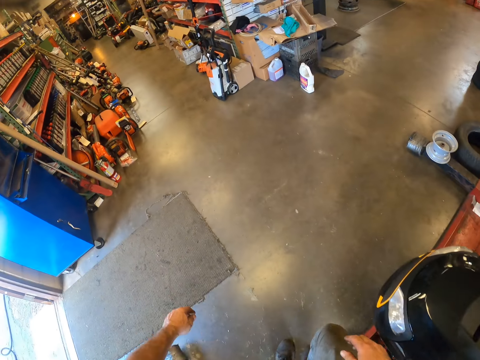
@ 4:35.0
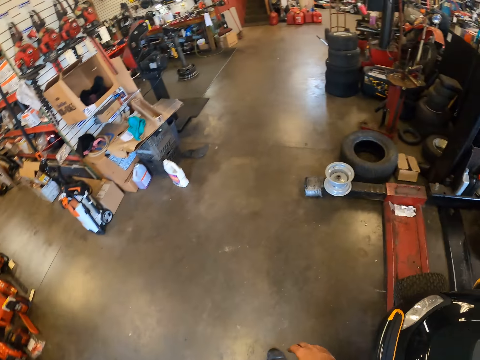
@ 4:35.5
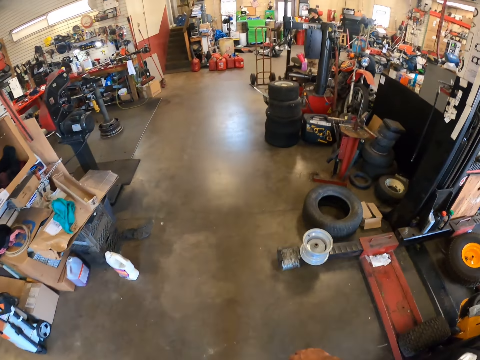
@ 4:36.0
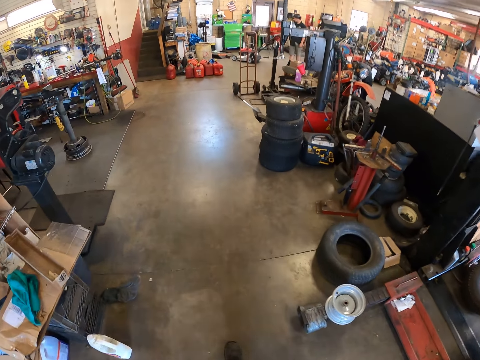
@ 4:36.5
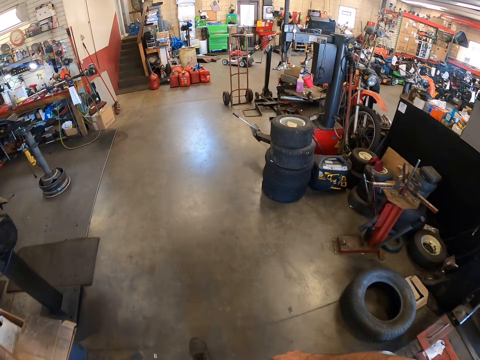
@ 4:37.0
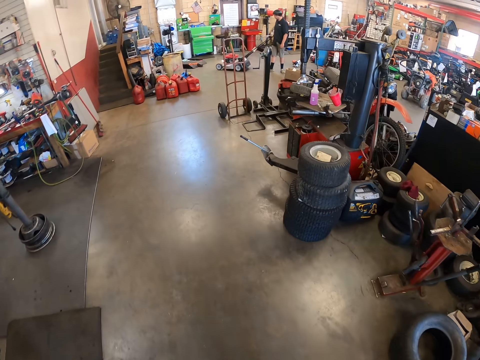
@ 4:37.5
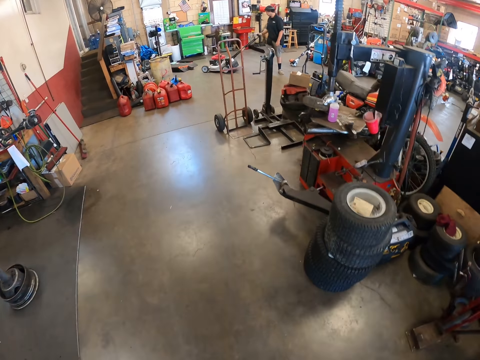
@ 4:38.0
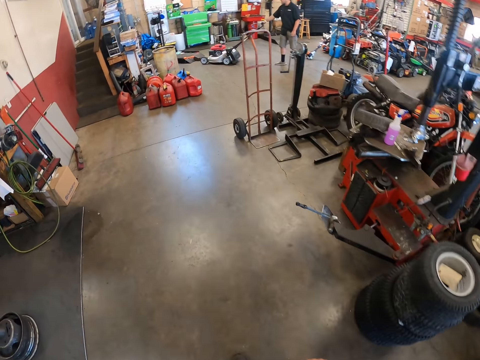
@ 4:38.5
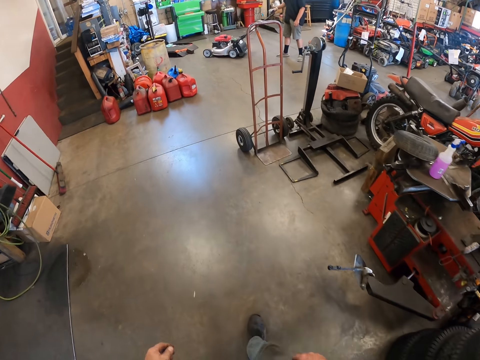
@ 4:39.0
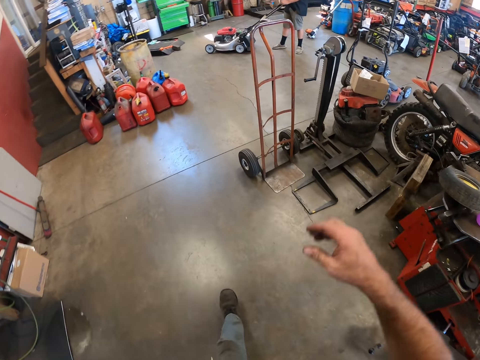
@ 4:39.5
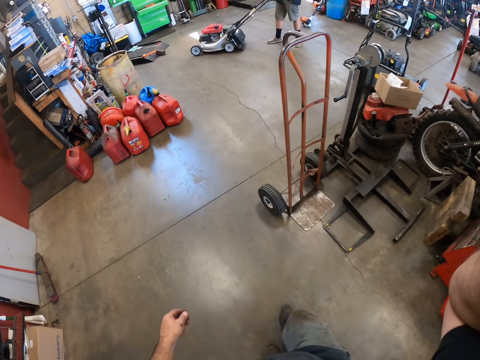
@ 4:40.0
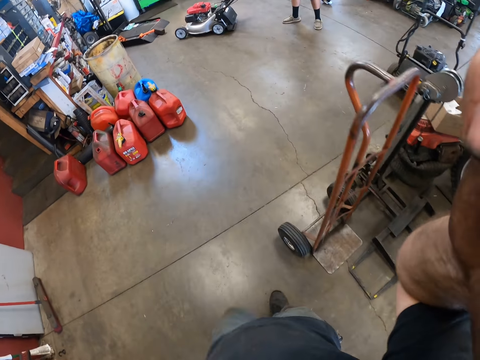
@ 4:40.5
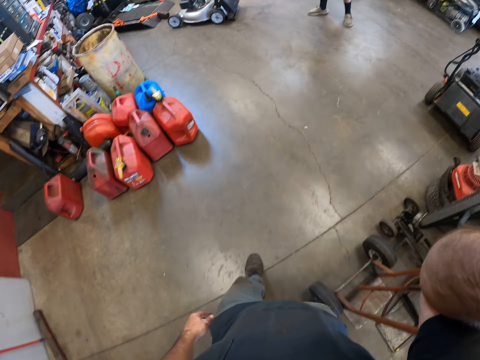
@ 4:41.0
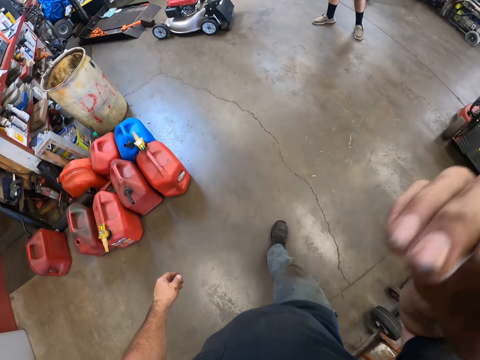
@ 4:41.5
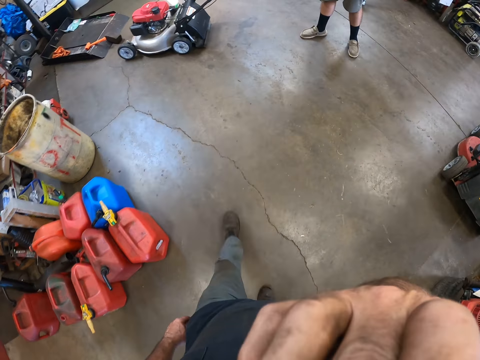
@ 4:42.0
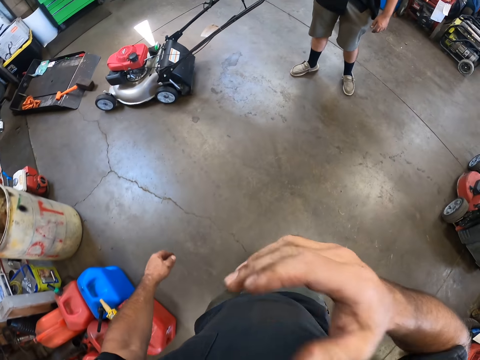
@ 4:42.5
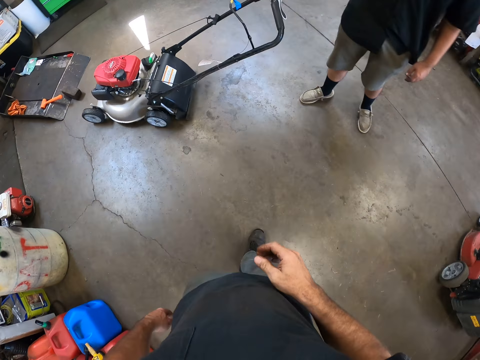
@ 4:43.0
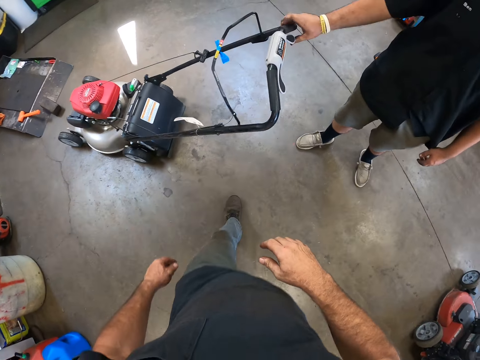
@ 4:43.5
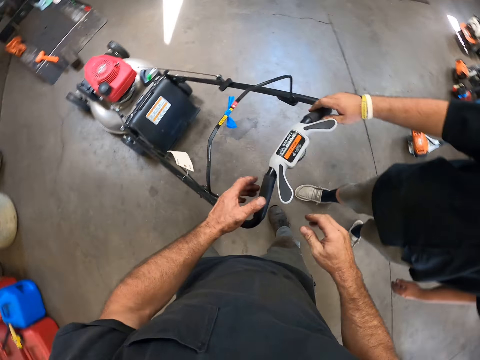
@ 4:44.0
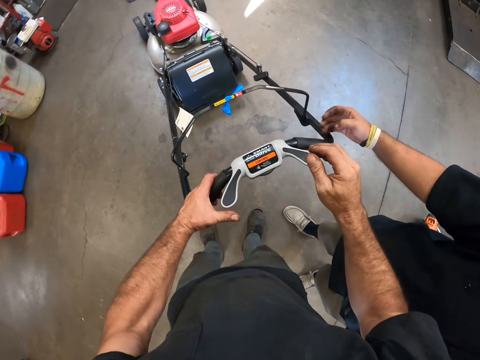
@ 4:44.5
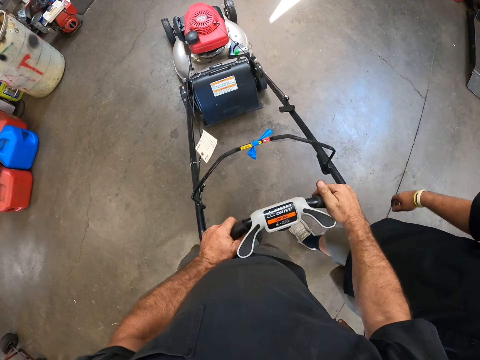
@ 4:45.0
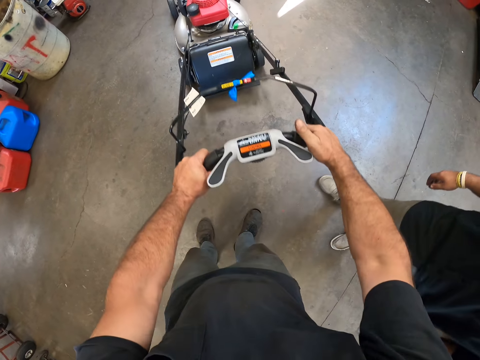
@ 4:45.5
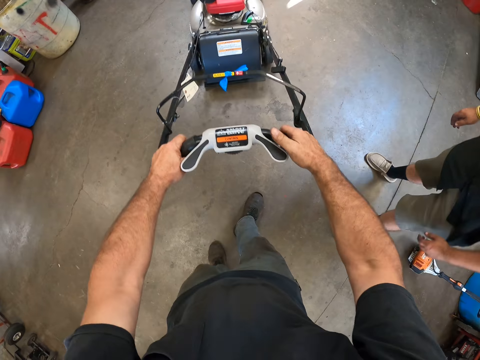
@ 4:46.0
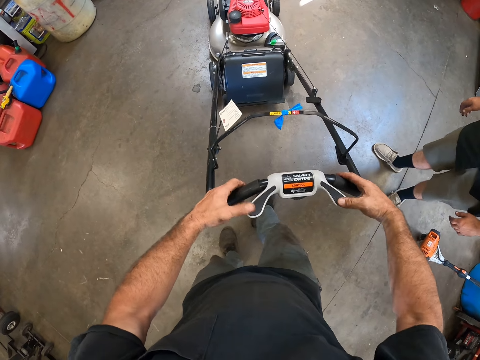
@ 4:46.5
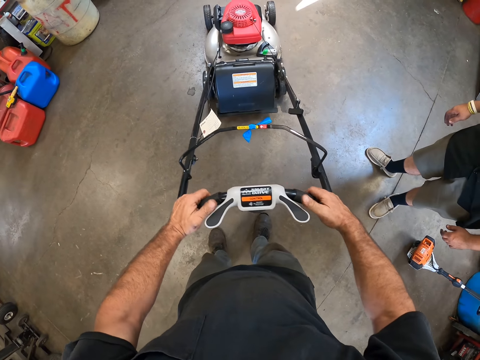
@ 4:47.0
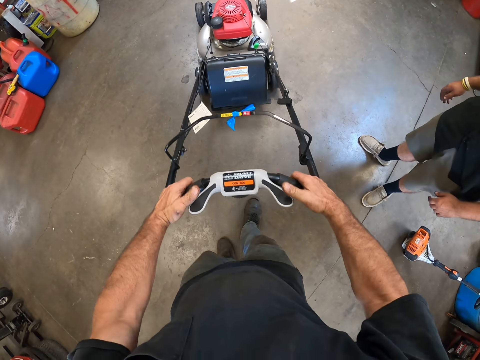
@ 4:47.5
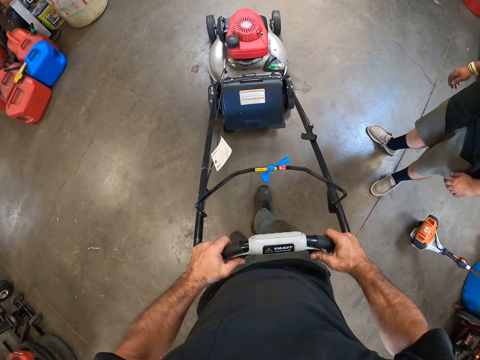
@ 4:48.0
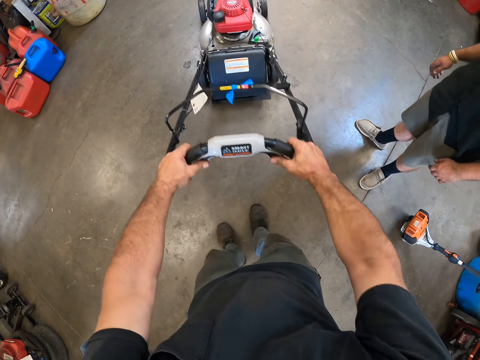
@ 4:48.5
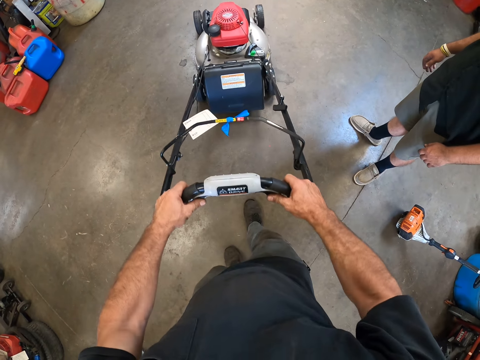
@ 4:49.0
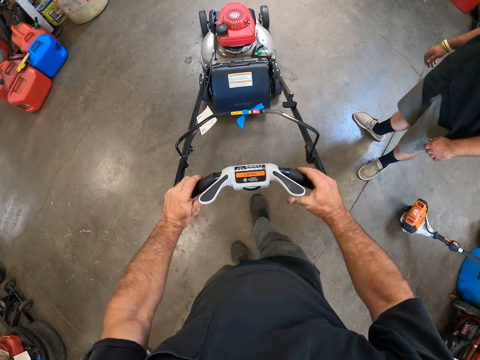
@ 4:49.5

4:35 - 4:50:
The camera wearer walks toward an apprentice. He raises his right hand to his face. He drops his right hand. He walks around a garage. The apprentice stands beside the camera wearer in the workshop. The camera wearer receives a lawn mower from the apprentice. The apprentice hands the camera wearer the lawn mower. The camera wearer holds the hand held lawn mower with both hands. He holds it with both hands again. He pushes the lawn mower.

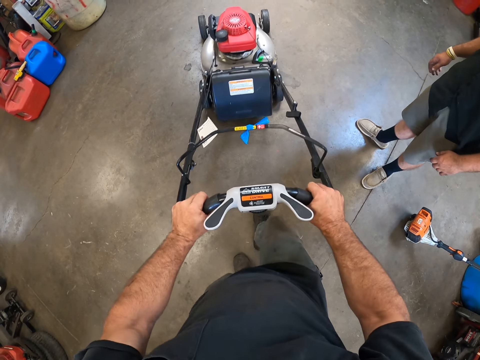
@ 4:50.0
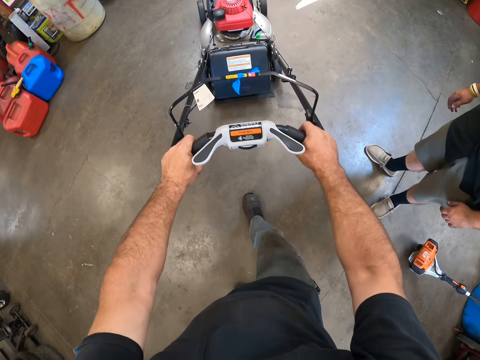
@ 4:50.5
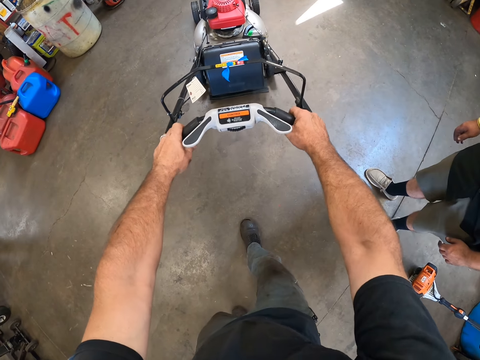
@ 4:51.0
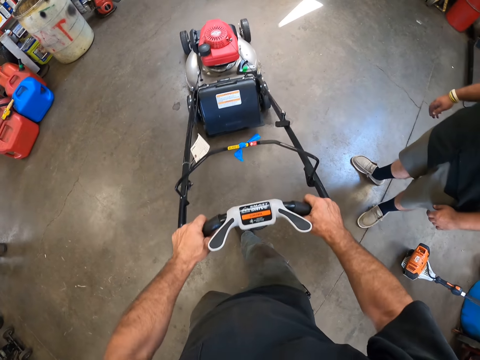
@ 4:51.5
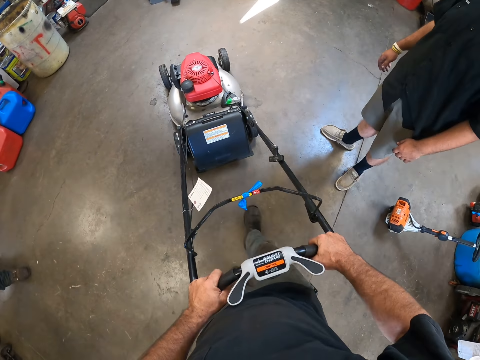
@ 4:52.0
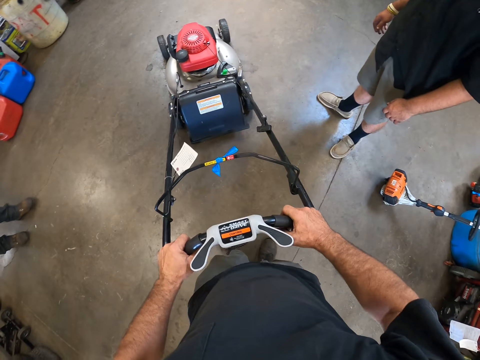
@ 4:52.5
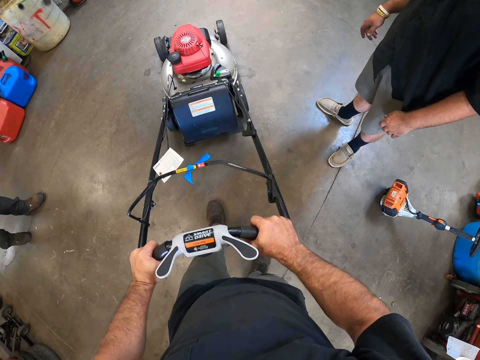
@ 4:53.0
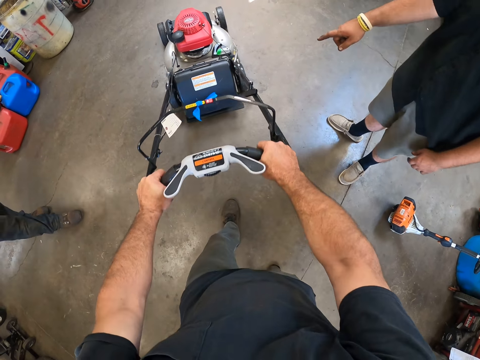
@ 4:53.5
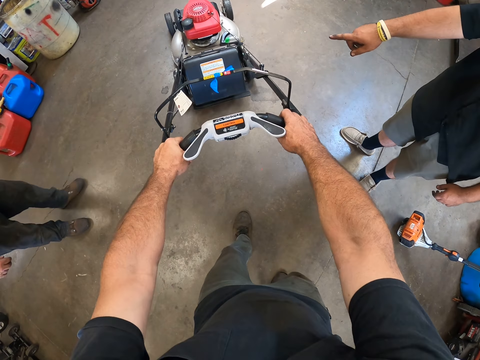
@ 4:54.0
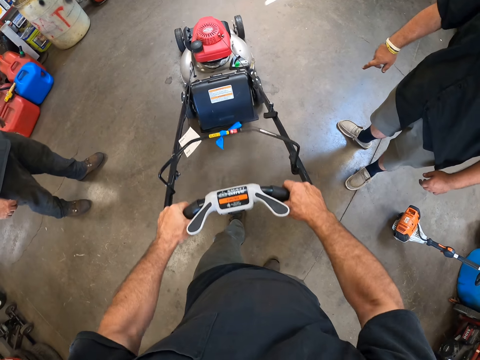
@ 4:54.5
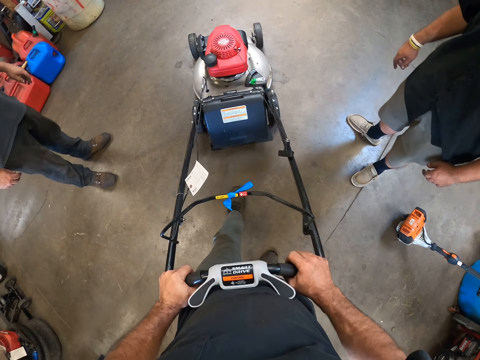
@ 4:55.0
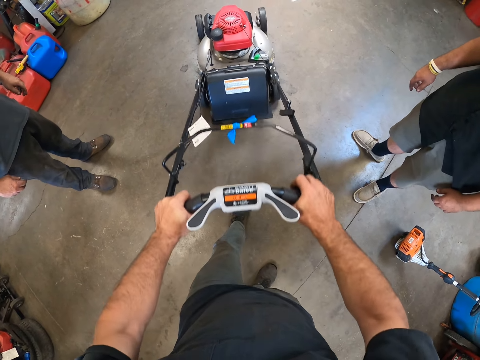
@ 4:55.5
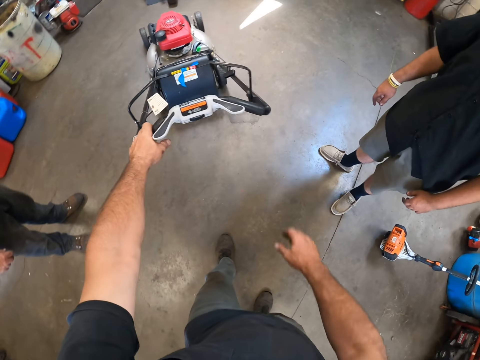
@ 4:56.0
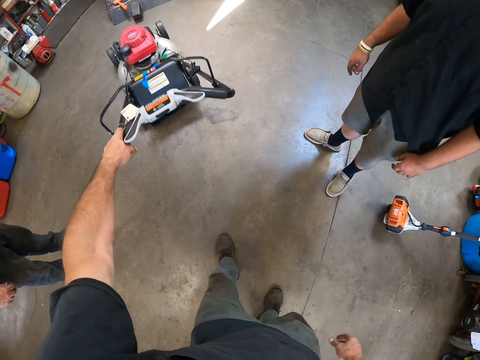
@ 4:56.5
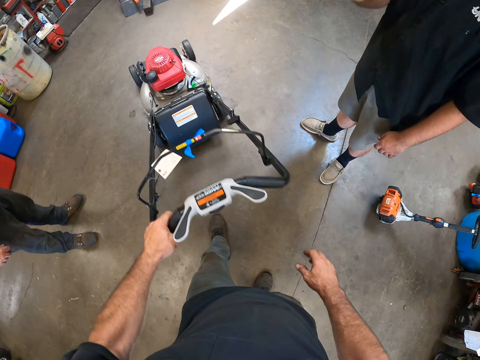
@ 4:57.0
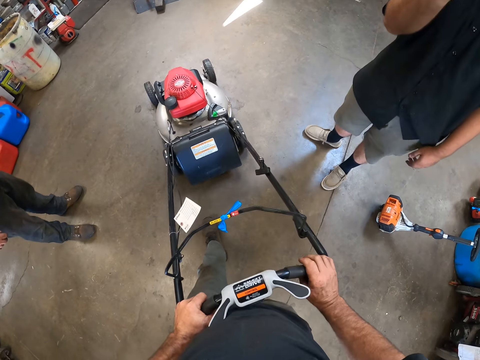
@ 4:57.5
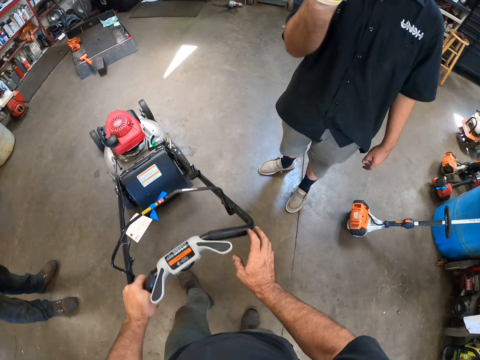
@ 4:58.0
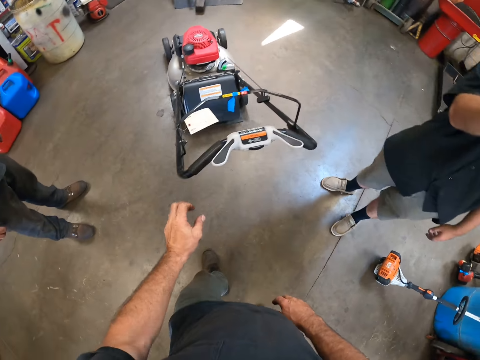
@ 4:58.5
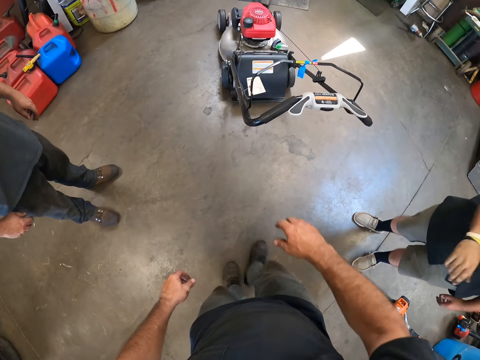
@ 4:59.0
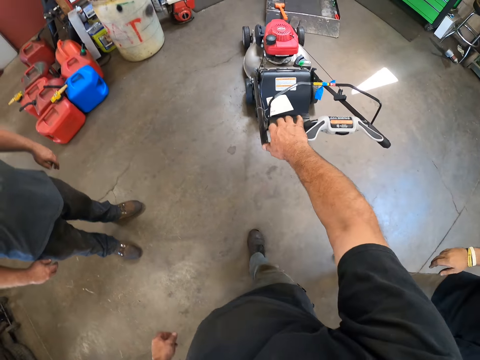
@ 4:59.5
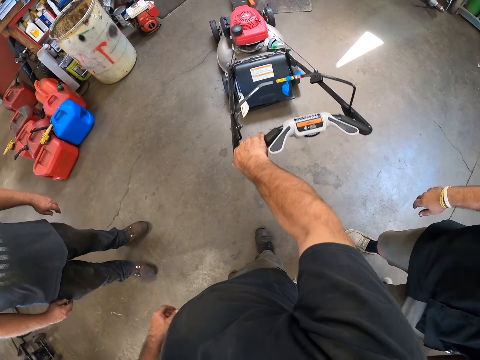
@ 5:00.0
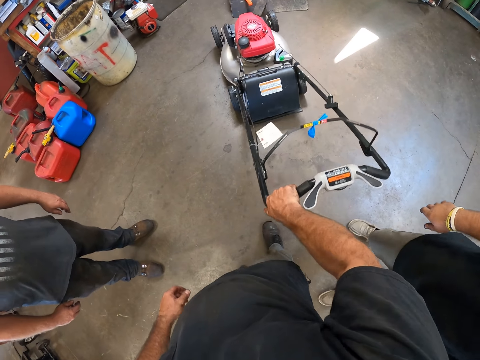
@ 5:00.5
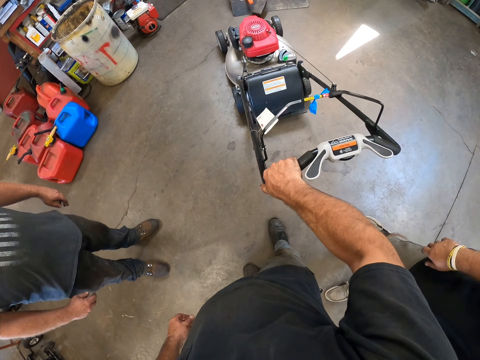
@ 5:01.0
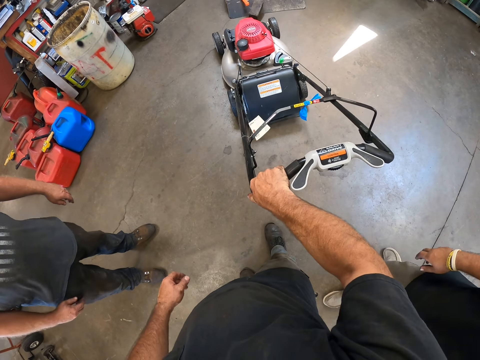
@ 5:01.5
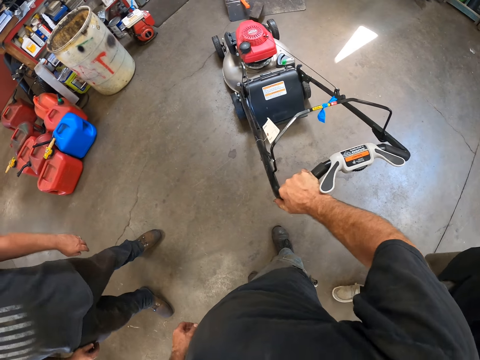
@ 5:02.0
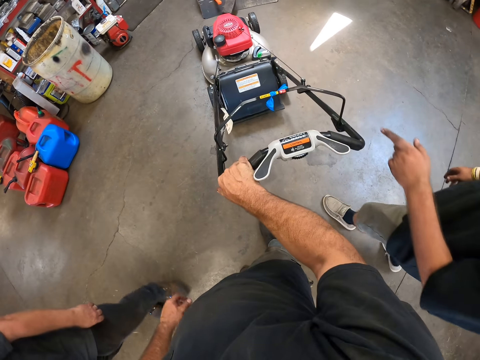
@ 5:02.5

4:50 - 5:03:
Another apprentice walks toward the camera wearer from the left hand side. The other apprentice points at the hand held lawn mower with his right hand. The camera wearer holds the hand held lawn mower with his left hand. He pushes the hand held lawn mower with both hands. He holds the hand held lawn mower with his right hand.
